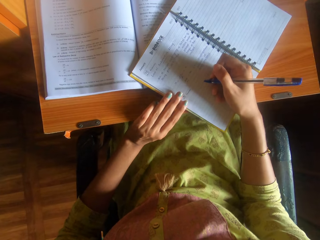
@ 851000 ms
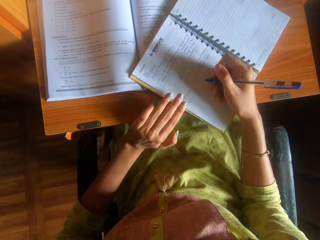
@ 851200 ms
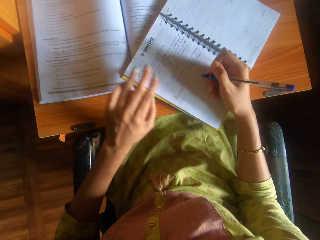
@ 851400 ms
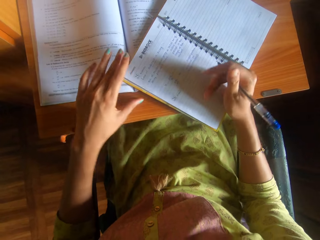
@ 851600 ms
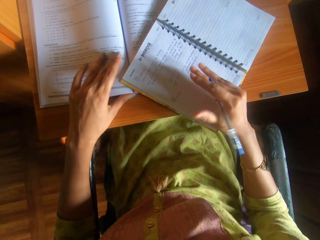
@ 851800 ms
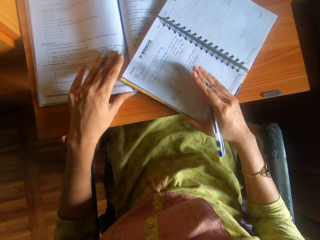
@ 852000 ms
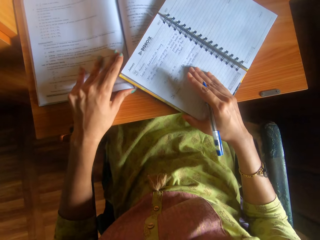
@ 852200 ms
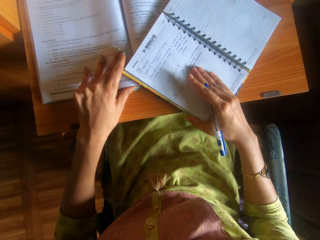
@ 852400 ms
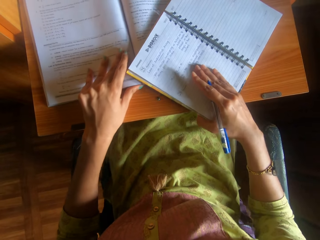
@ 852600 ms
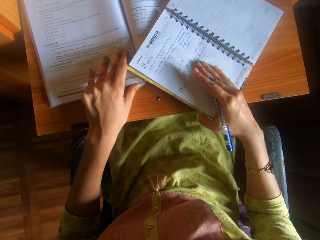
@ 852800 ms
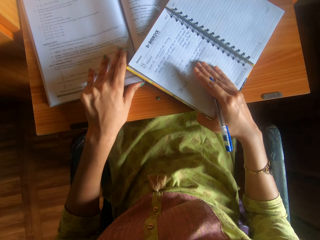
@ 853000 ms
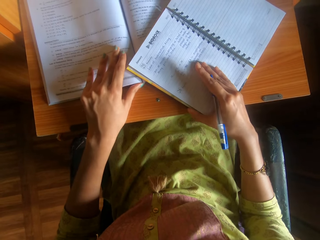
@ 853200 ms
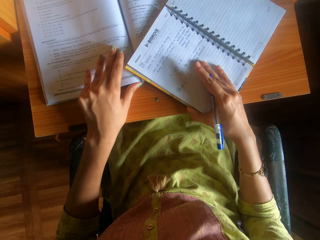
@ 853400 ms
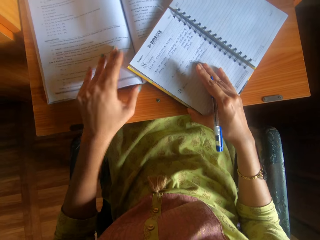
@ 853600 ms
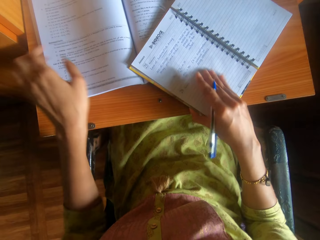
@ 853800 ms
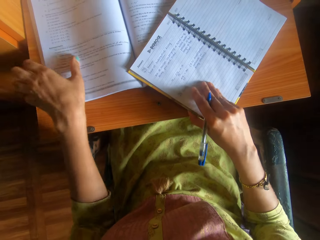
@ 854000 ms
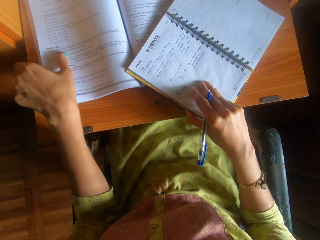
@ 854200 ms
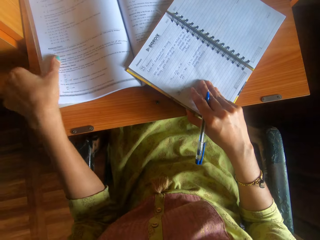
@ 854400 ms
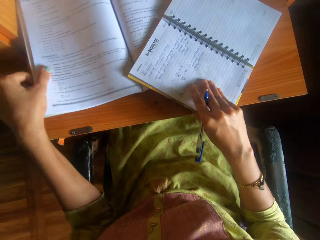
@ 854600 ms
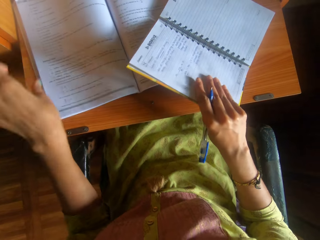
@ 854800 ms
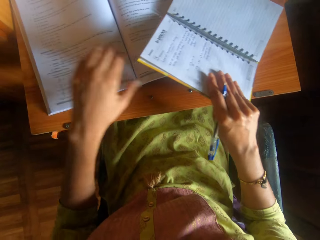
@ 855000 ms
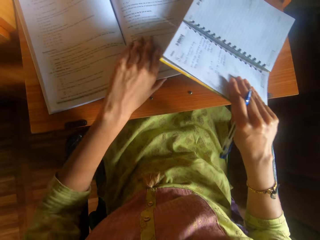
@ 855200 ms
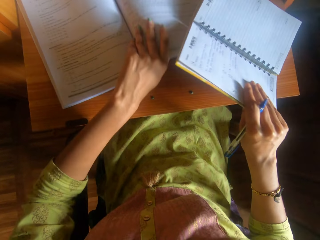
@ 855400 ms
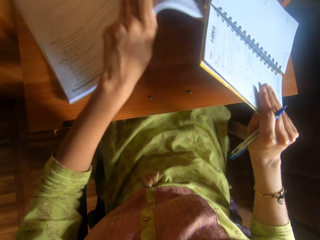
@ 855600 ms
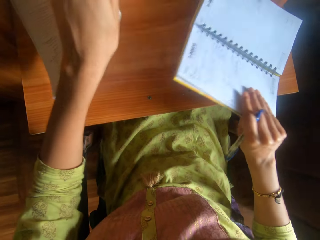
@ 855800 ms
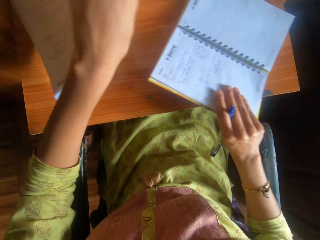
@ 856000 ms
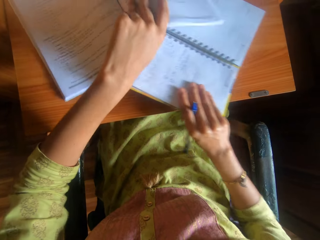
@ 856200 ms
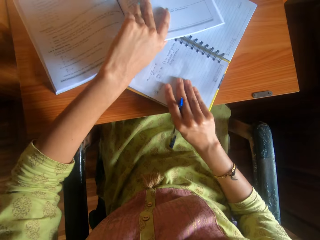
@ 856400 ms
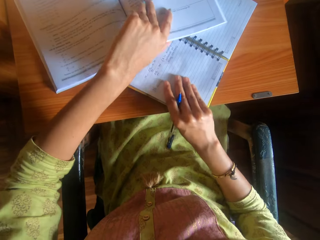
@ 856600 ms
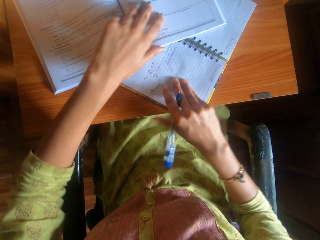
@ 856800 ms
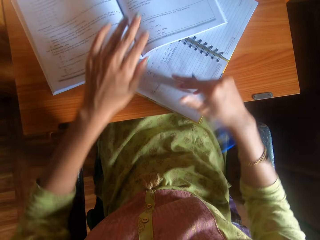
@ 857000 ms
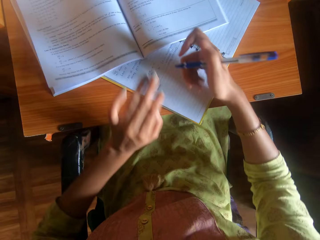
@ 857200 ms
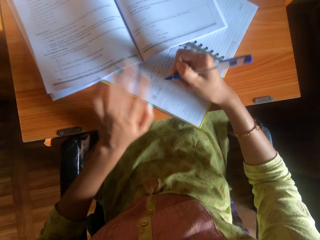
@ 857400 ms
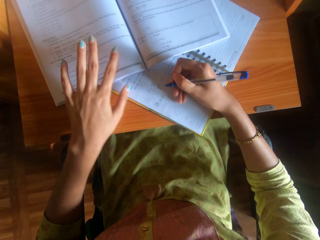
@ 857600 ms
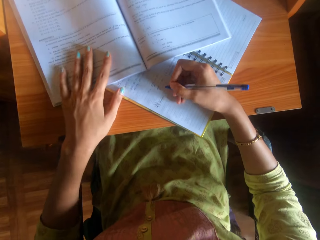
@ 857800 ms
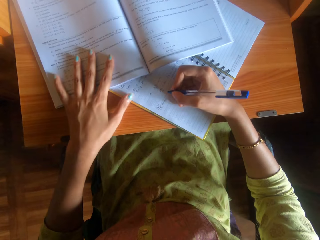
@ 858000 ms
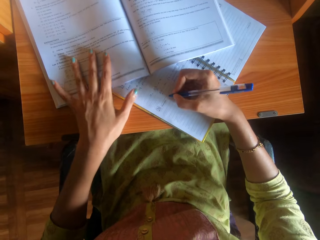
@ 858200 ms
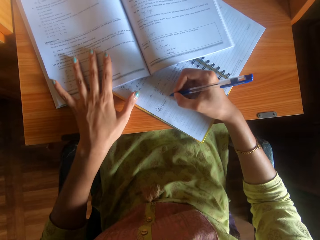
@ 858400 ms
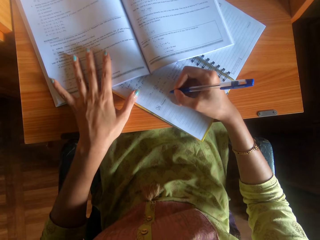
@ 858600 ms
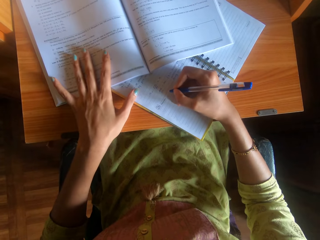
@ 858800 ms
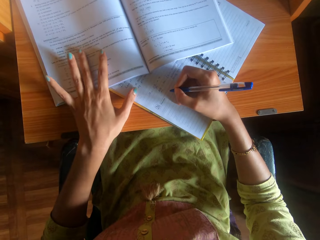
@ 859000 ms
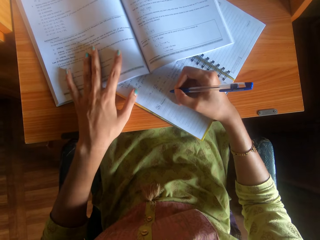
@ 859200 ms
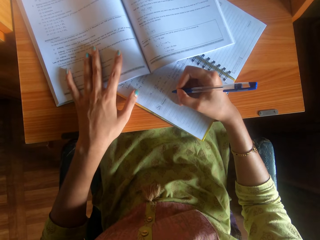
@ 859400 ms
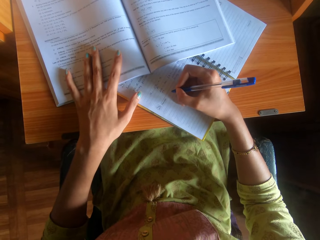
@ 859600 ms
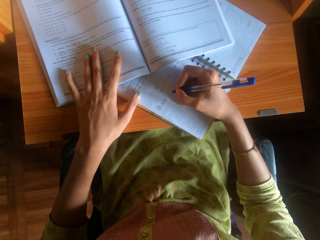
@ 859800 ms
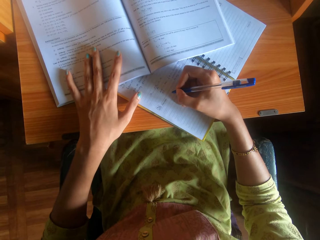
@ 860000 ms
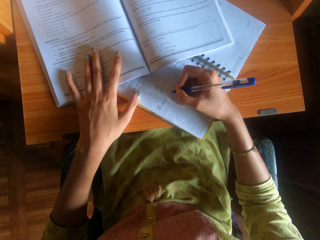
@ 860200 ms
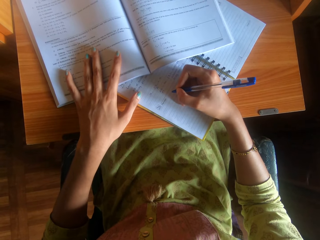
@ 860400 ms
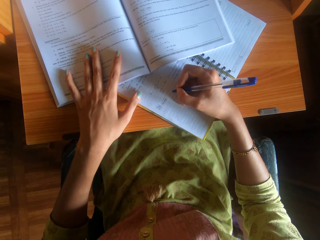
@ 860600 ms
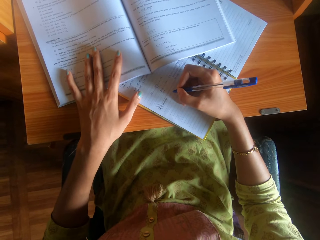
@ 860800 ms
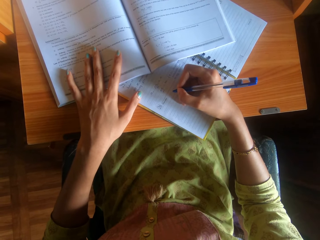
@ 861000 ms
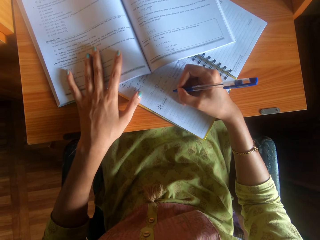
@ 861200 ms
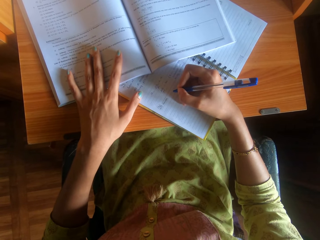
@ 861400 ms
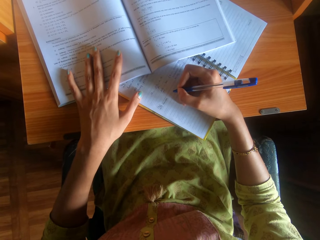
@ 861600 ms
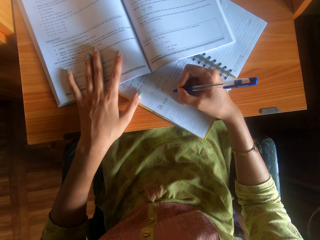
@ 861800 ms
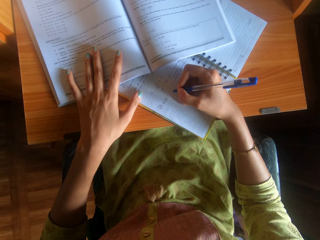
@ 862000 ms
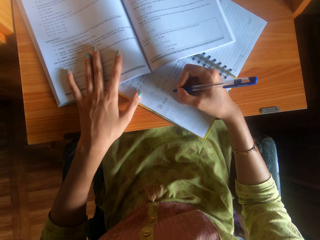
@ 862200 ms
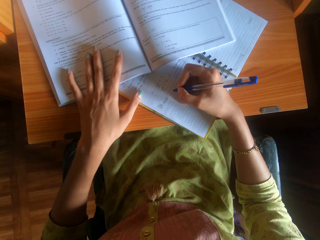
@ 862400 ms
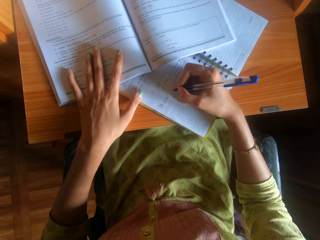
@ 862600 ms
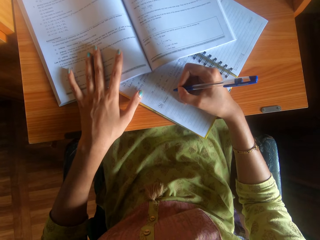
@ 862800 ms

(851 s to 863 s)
The camera wearer shifts the book on the table with her right hand. She shifts a textbook on the table with her left hand. She shifts the textbook on the table with her left hand. She lifts the book from the table with her right hand. She picks up the textbook from the table with her left hand. She places the book on the table with her right hand. She places the textbook on the book on the table with her left hand. She places her left hand on the textbook on the table.

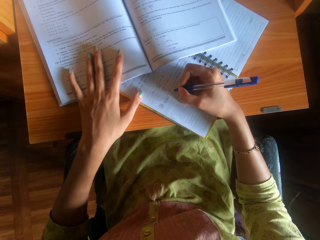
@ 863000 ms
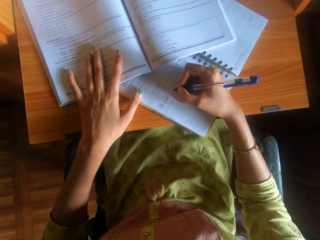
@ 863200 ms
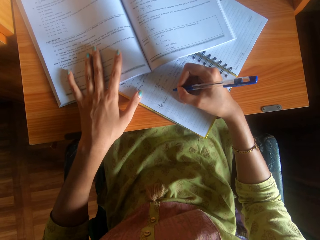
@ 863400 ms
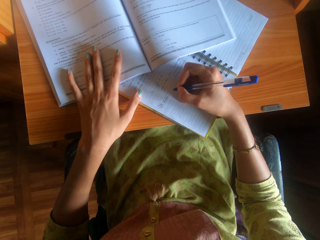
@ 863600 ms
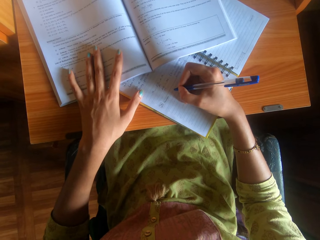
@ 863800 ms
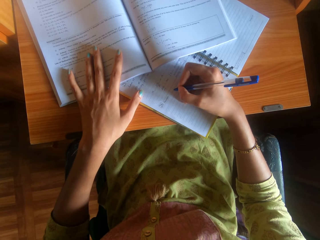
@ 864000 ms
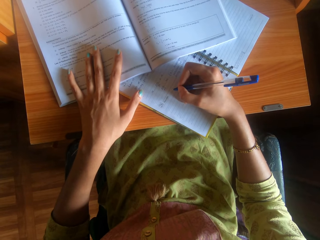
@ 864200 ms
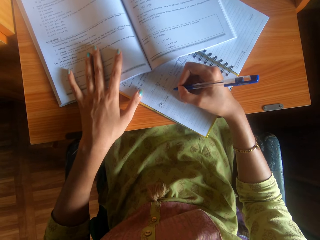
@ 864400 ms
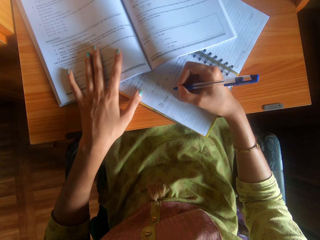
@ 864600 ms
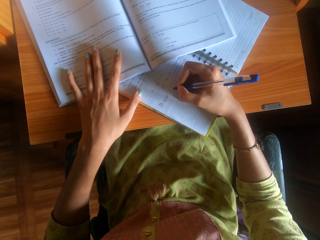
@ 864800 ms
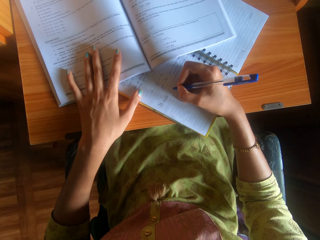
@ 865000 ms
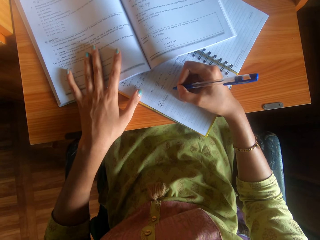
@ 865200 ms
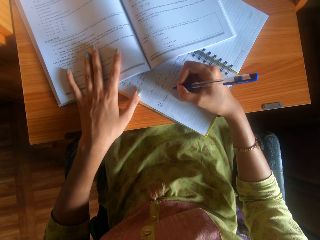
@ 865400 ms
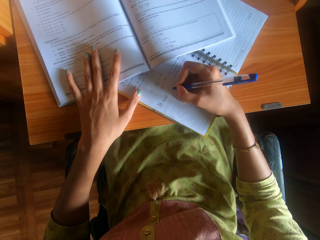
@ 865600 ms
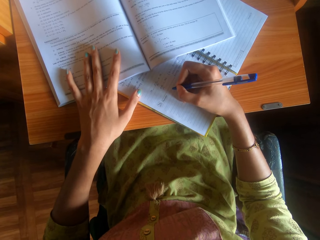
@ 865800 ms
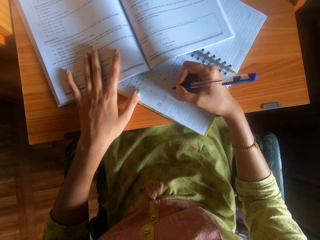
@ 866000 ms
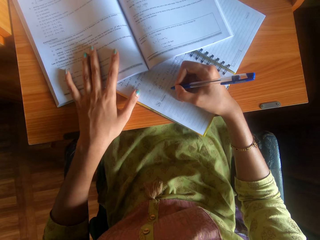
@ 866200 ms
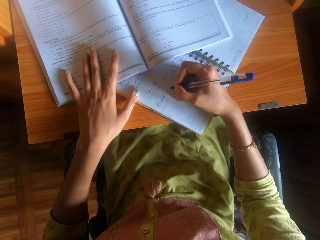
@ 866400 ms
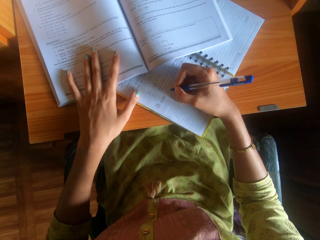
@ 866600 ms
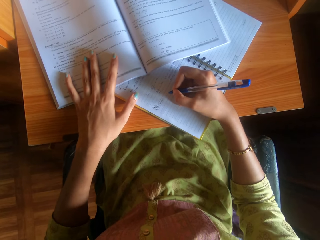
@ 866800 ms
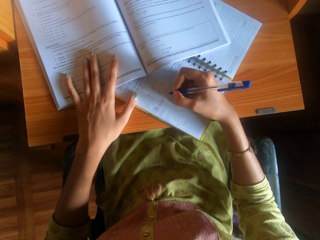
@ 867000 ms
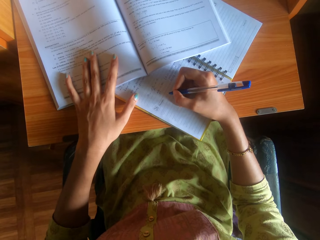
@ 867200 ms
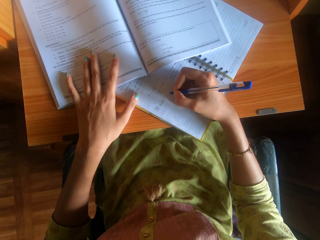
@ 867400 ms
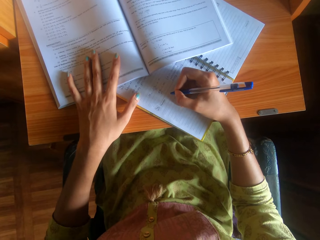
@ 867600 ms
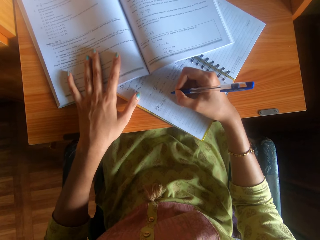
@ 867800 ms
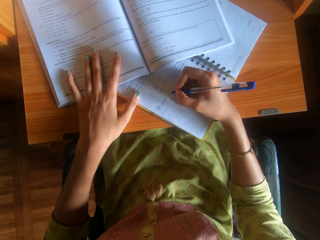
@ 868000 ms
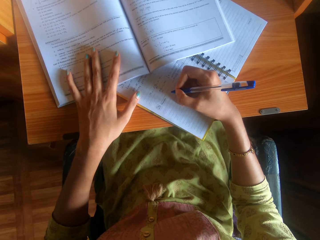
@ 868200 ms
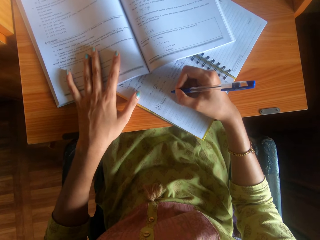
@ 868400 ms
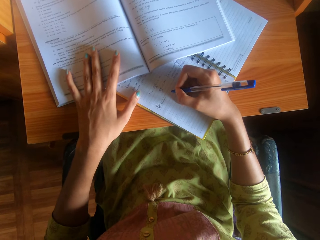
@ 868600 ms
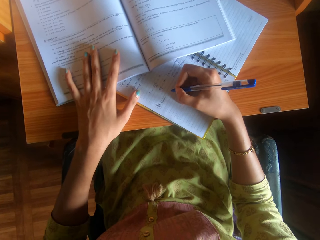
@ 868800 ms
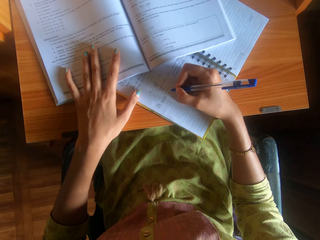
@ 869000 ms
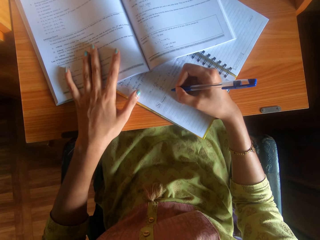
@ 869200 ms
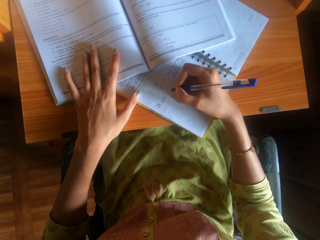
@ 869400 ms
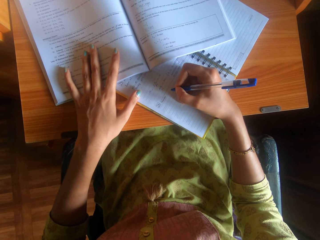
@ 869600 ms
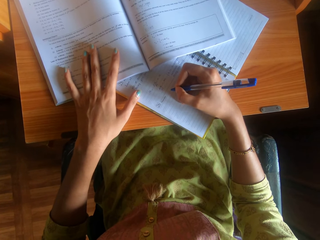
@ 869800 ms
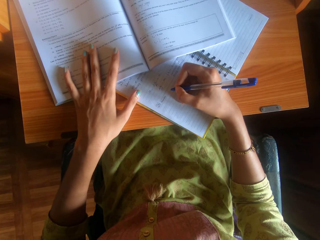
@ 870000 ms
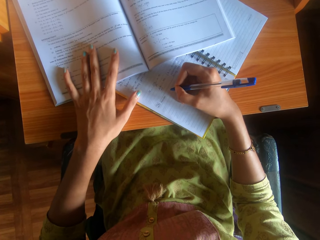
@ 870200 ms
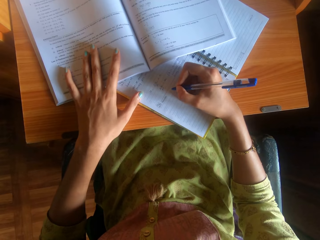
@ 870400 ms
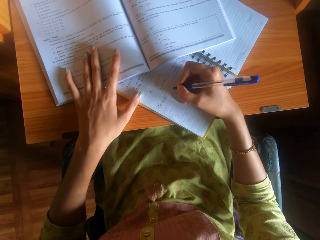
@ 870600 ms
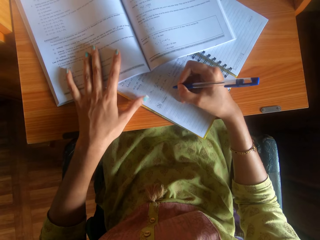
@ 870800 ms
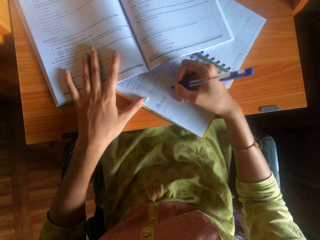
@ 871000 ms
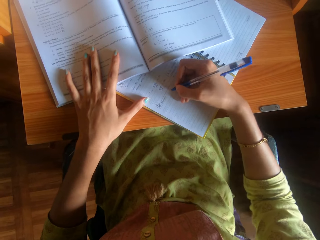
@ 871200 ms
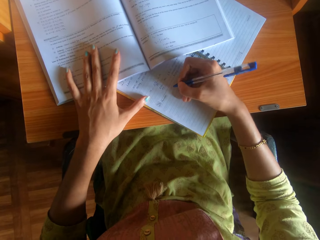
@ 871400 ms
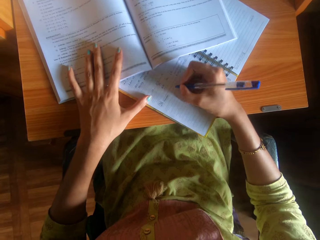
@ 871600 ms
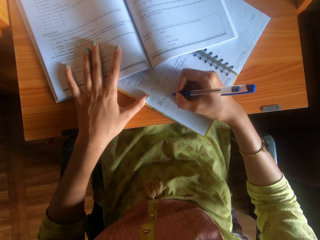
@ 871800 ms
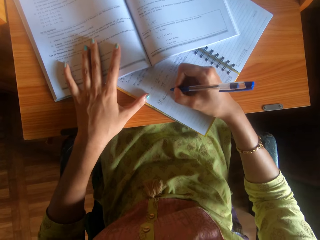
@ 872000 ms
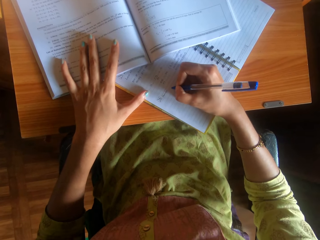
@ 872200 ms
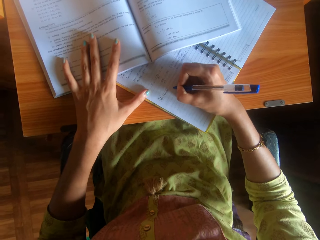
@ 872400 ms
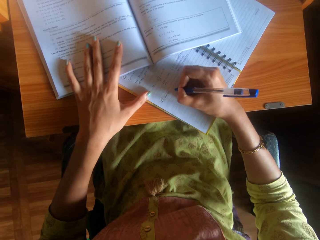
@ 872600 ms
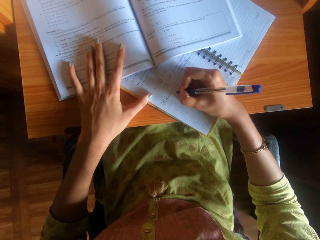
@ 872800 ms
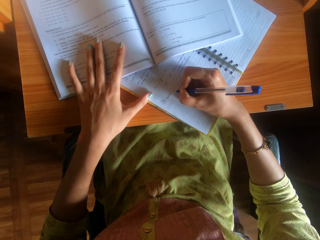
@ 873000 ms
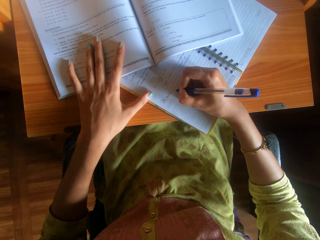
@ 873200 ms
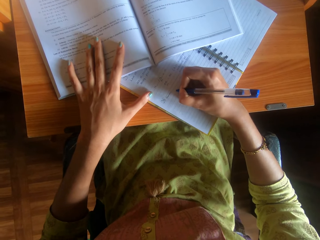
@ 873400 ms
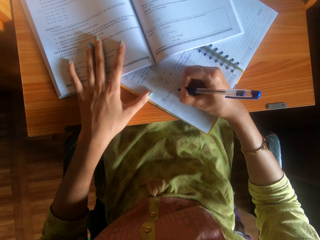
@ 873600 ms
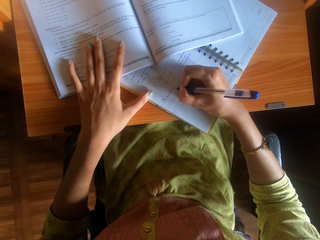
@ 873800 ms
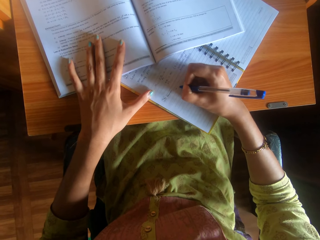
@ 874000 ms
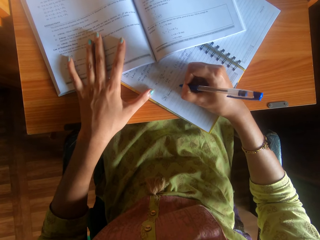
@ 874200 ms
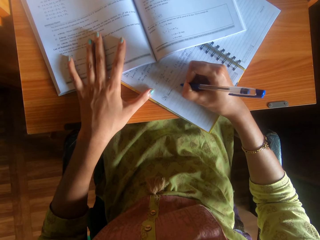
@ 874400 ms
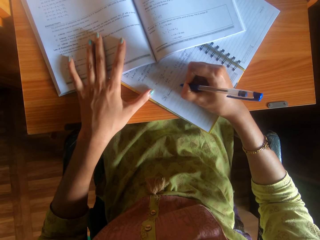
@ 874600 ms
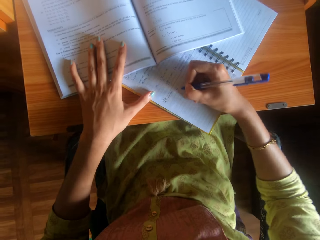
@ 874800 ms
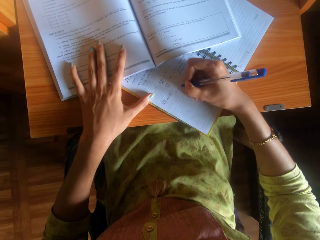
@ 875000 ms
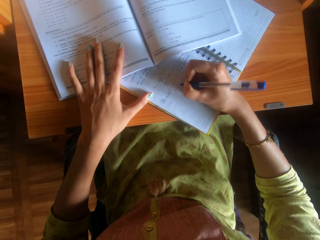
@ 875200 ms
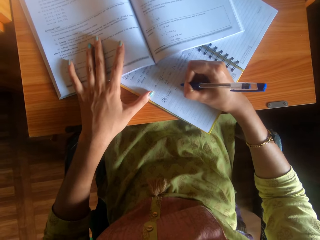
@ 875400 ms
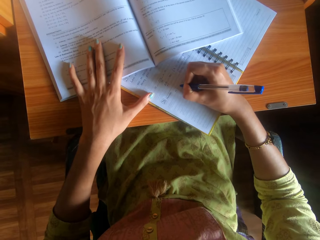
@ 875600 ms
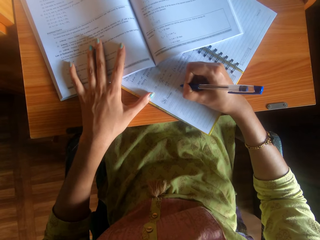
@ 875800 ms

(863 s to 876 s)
The camera wearer writes on the book on the table with the pen in her right hand.
